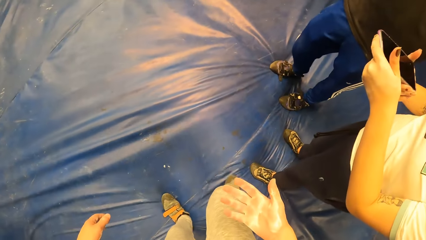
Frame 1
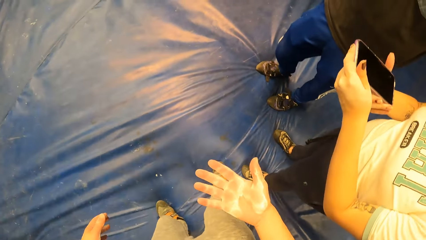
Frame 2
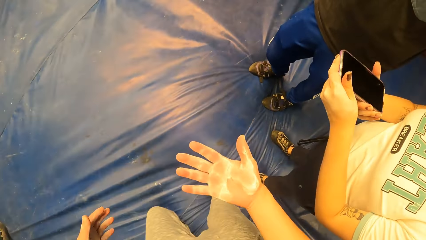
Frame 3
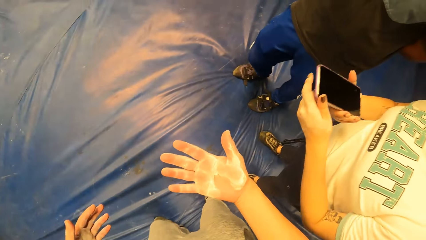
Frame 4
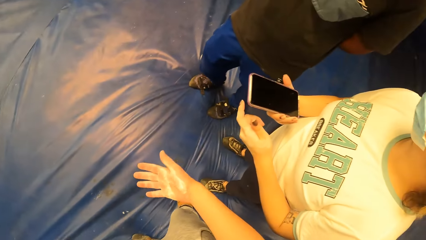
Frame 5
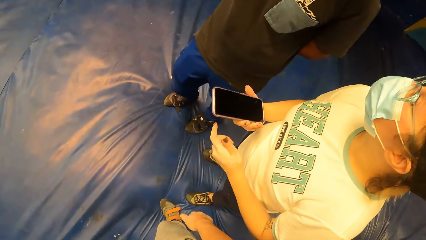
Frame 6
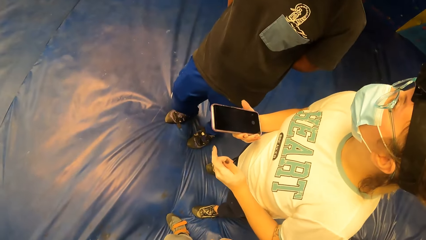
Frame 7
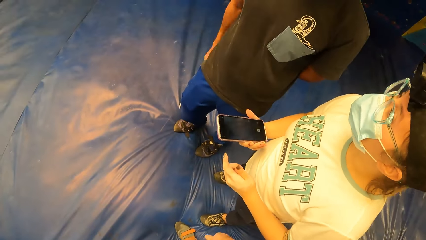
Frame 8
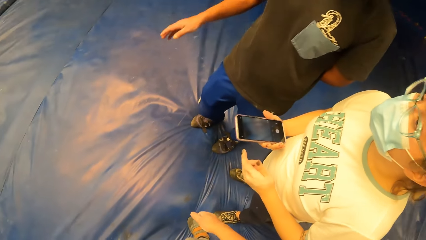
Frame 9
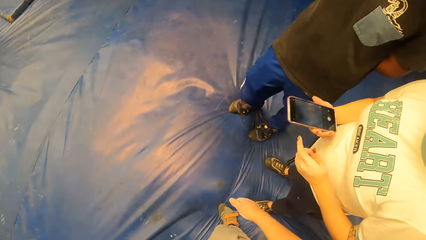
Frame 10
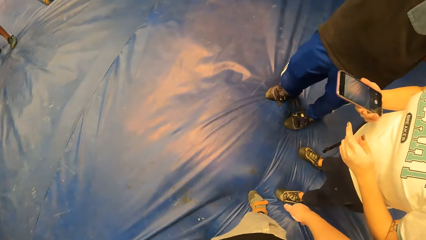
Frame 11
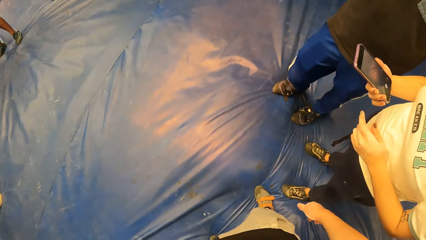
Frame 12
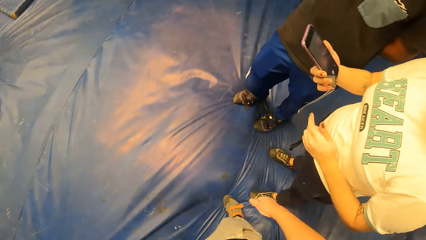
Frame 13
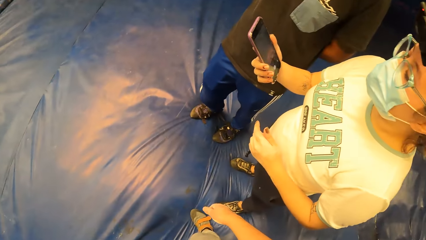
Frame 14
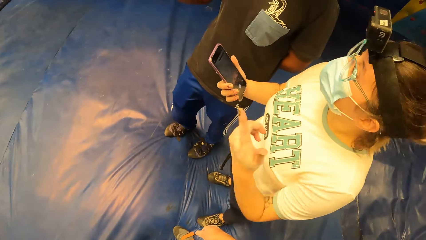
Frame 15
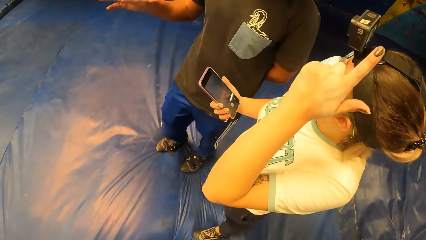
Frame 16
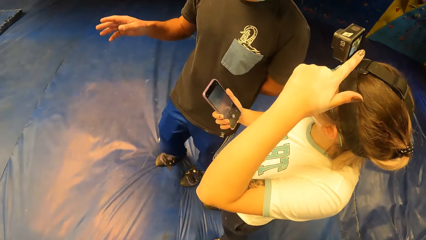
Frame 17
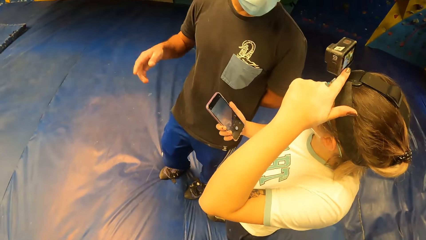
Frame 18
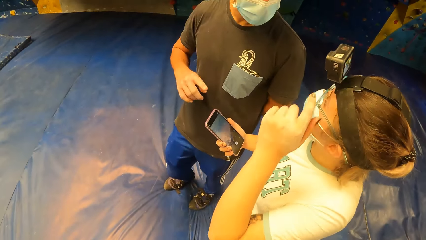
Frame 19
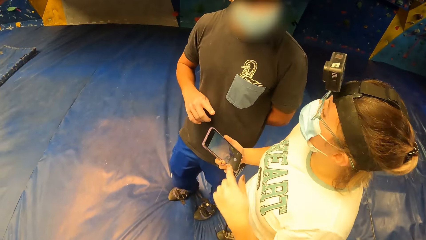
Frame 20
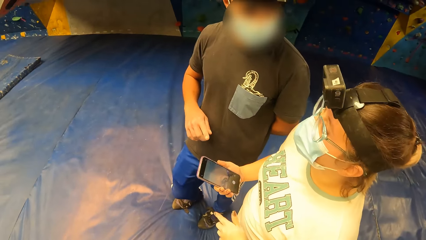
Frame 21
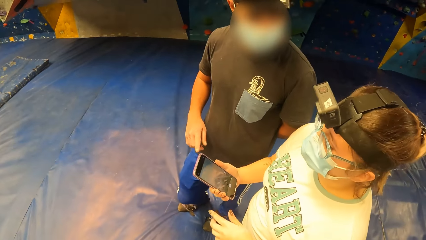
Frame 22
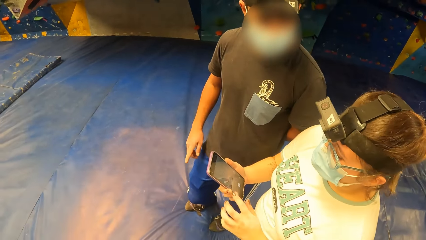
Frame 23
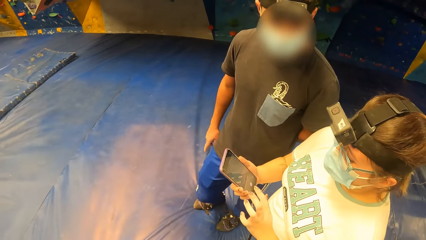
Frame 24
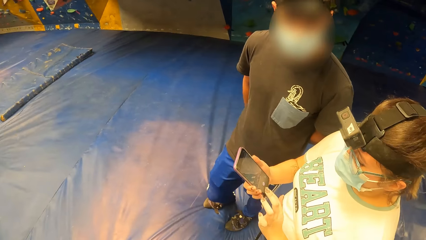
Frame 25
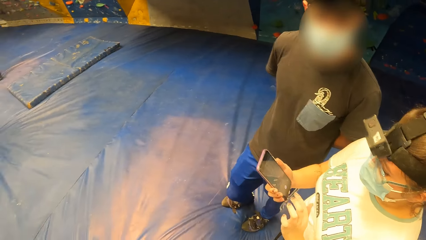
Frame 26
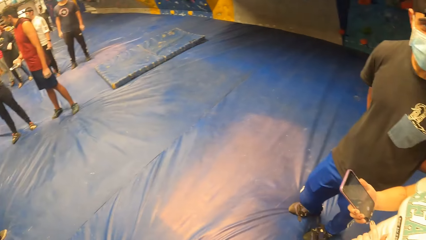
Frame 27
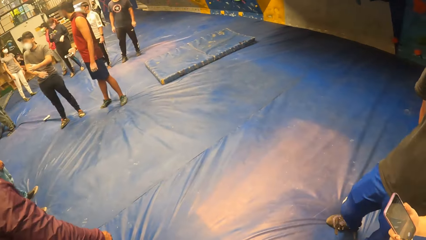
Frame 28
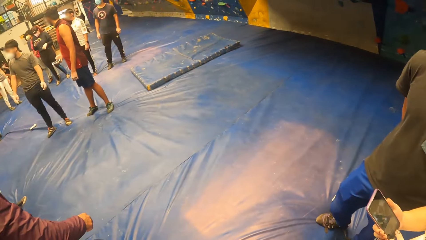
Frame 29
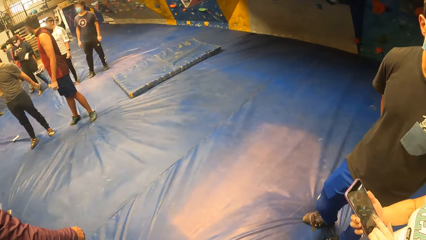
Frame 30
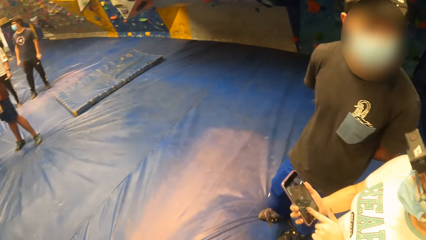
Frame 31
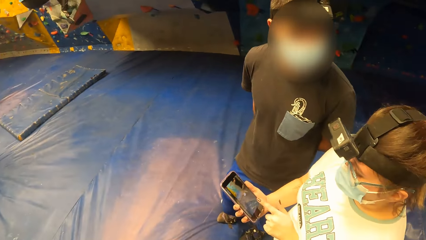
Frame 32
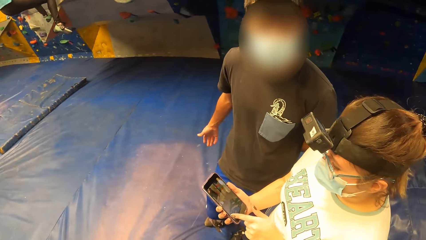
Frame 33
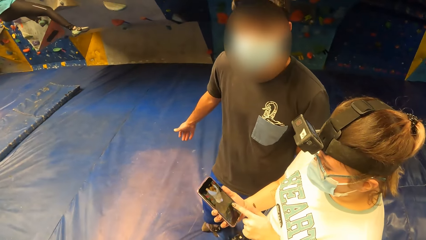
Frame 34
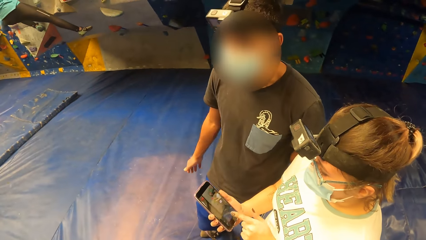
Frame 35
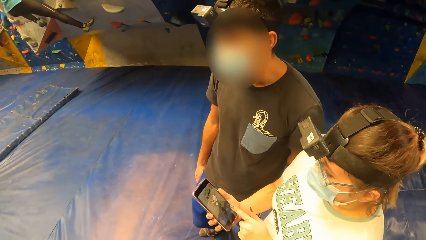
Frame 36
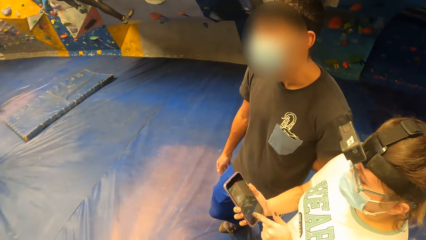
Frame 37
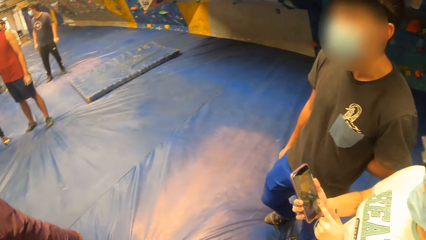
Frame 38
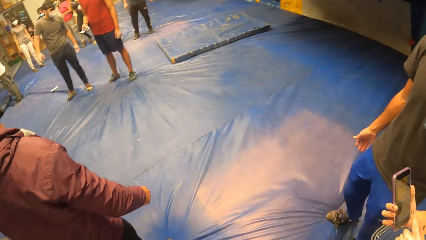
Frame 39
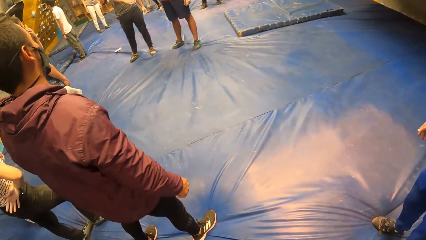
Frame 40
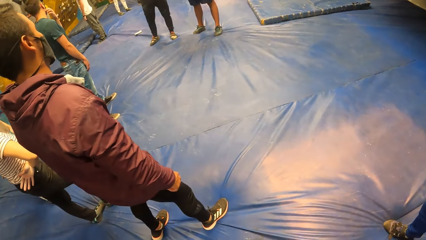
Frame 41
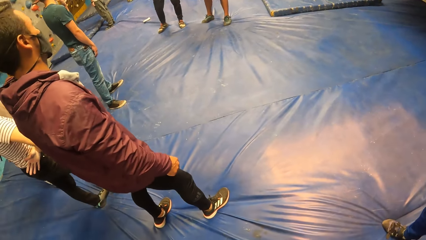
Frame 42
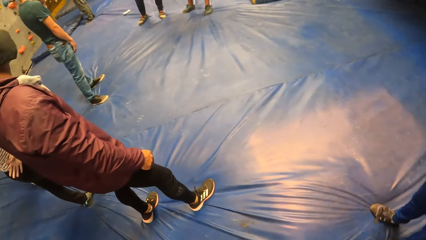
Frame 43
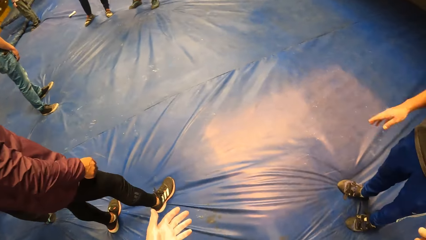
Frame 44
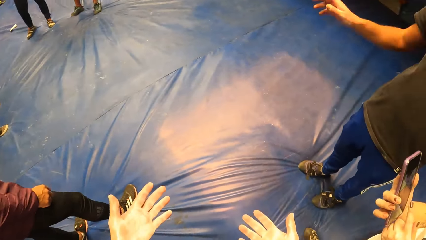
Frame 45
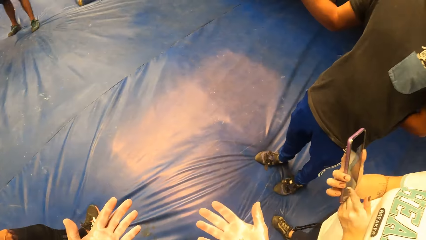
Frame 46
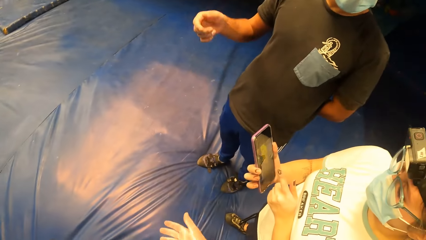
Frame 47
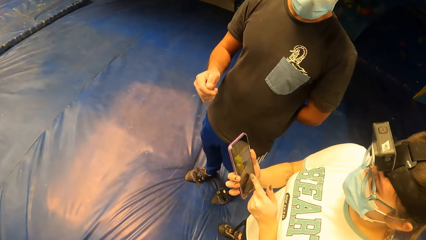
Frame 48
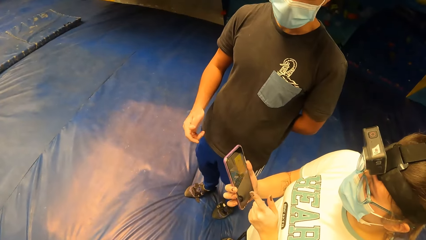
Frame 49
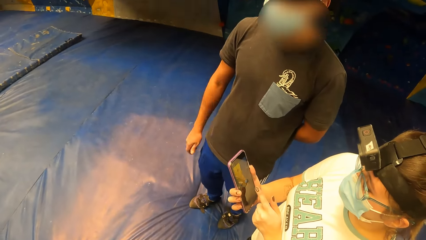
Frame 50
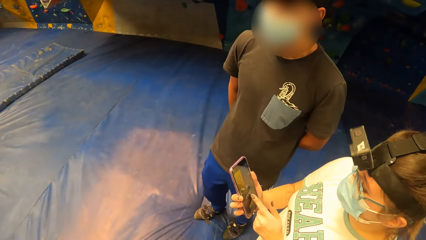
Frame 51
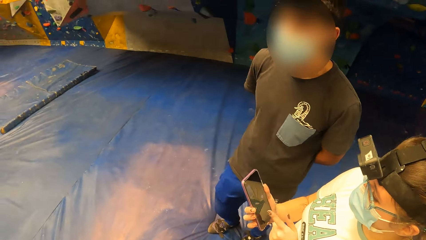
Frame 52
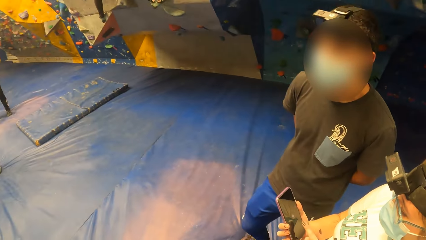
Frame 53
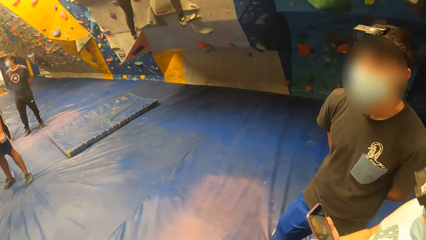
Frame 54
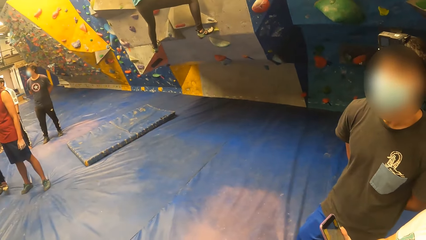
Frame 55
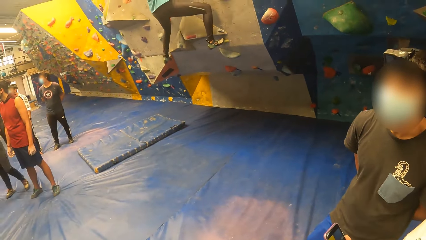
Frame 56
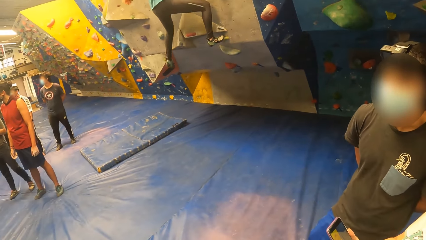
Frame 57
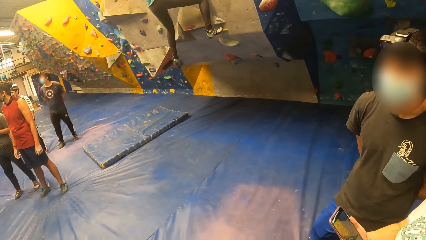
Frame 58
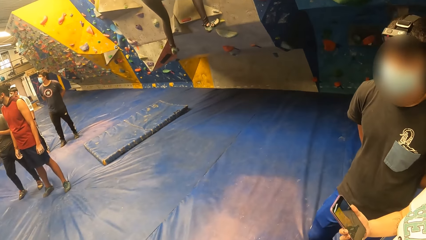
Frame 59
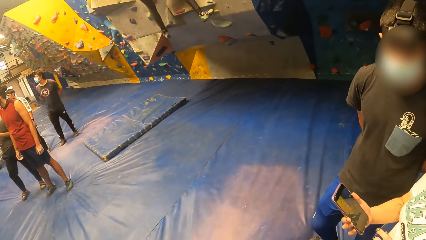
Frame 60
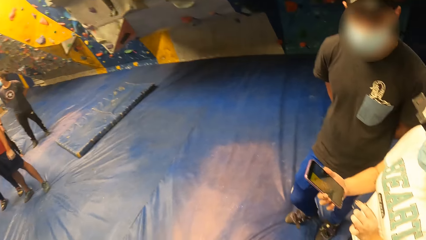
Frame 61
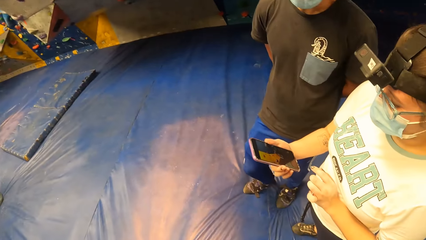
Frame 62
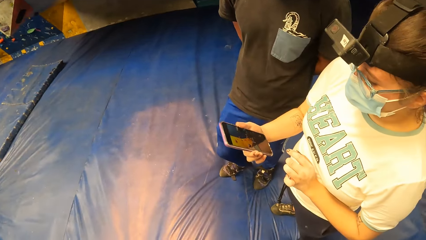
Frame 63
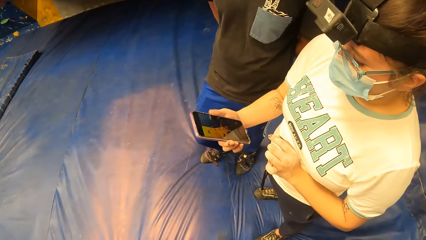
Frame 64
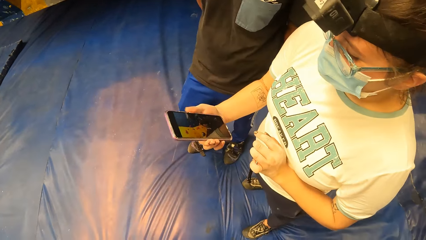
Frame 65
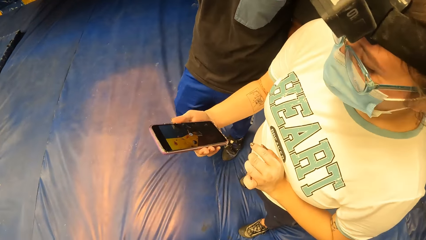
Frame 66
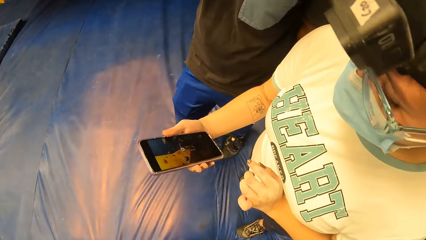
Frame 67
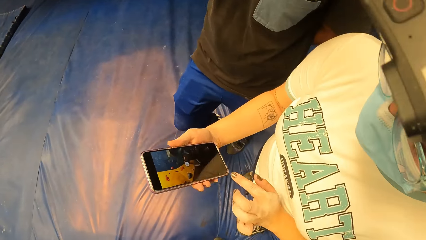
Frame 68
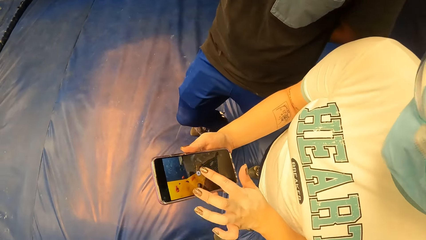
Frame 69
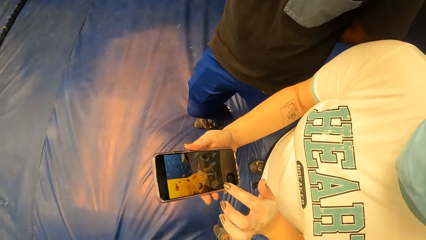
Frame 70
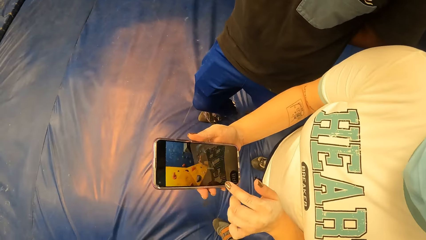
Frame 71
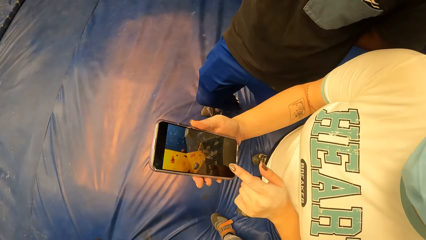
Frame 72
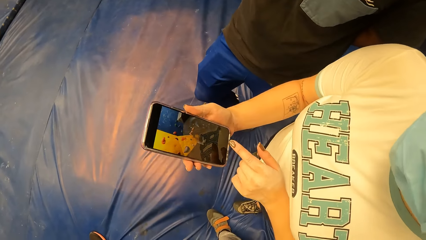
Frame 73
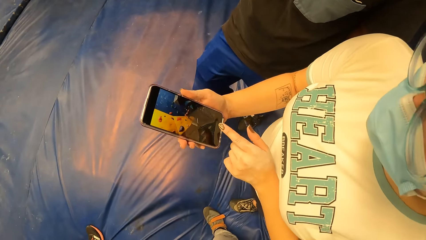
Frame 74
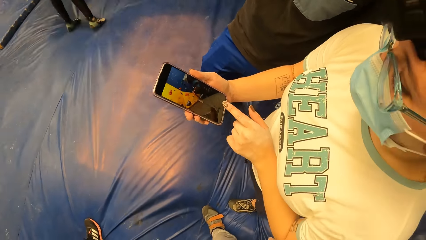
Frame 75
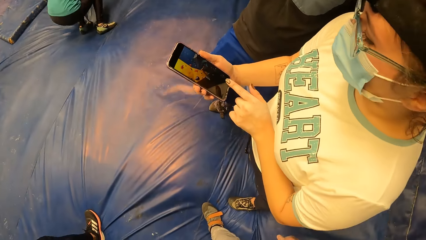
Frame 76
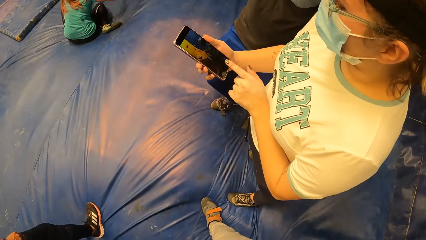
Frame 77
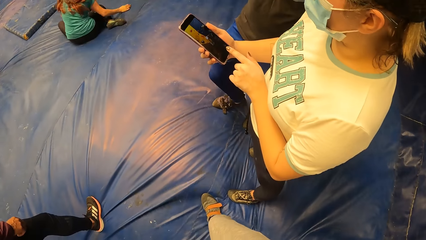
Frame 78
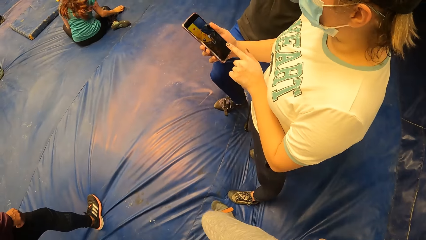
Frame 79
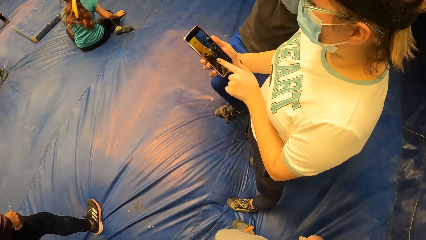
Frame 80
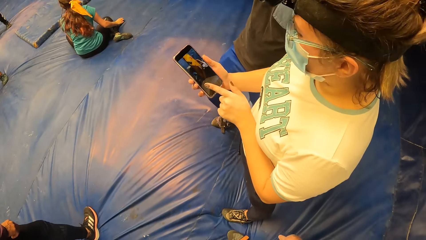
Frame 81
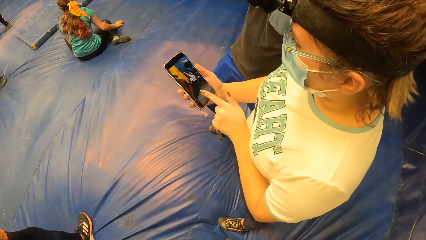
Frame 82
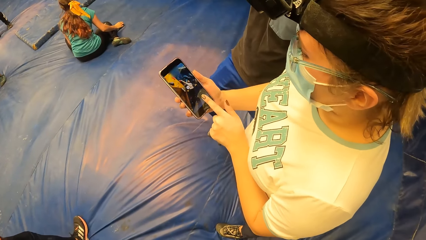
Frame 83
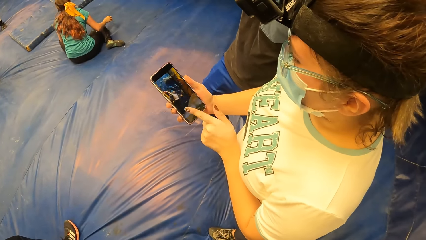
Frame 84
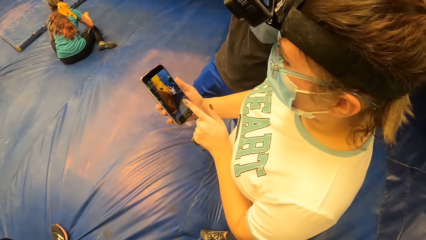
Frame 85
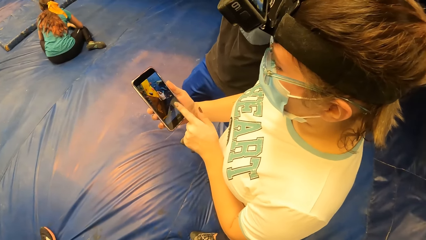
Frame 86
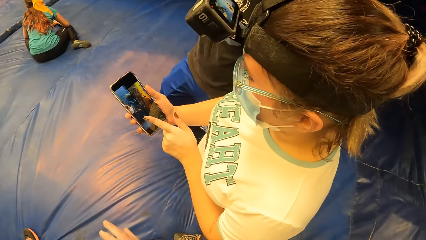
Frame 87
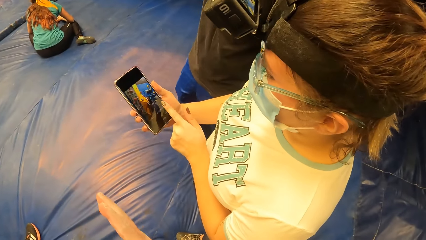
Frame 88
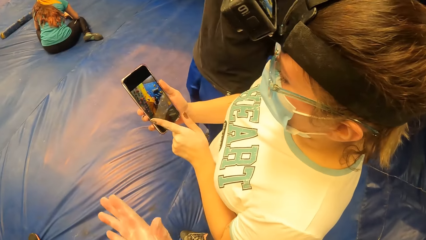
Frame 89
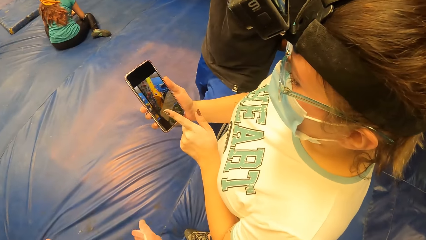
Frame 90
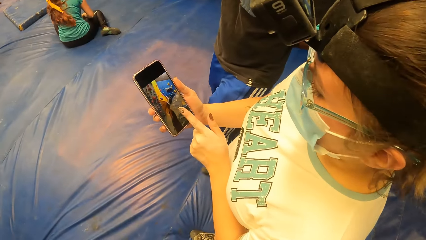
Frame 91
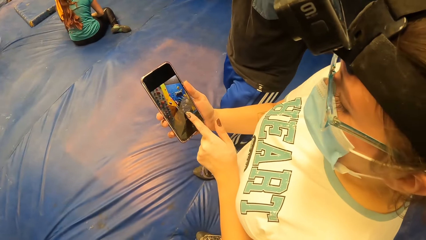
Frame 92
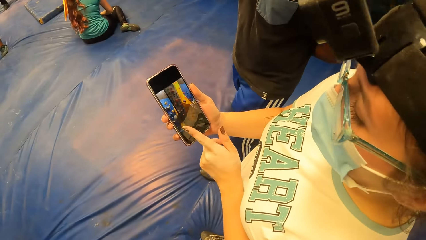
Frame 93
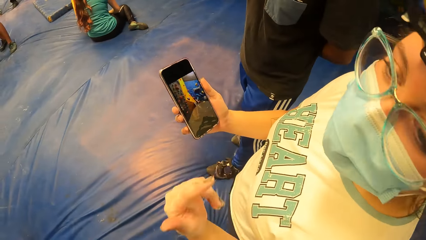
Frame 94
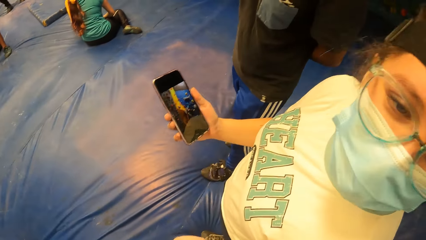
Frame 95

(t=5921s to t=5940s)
A woman looks at her cell phone. The camera wearer looks at his hands. A man converses with the woman in the climb wall room. The woman points her camera on her head and touches her phone. Another woman walks on the wall climb. The camera wearer spreads his hands. The man converses with the first woman in the climb wall room. The first woman touches her phone and swipes through her phone. The other woman jumps down from the climb wall. The first woman shows pictures on her cell phone to another man.
